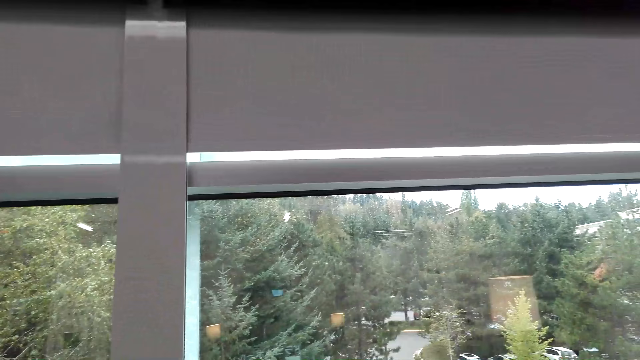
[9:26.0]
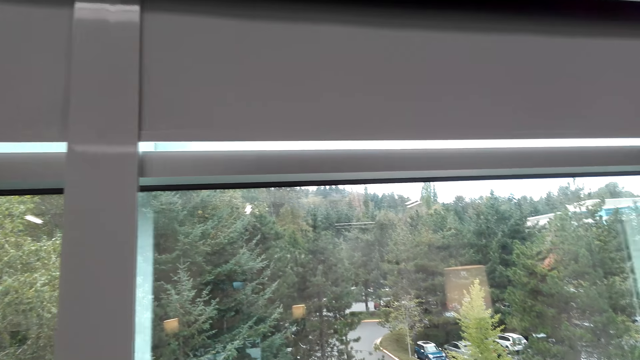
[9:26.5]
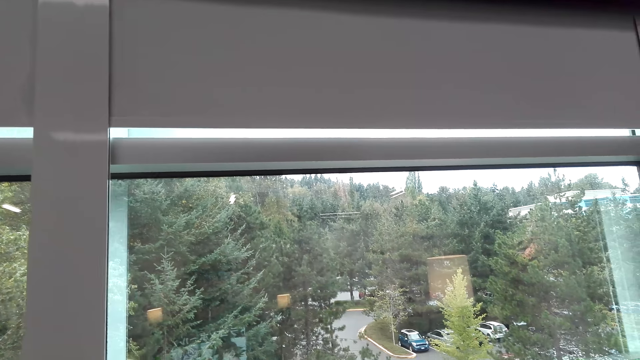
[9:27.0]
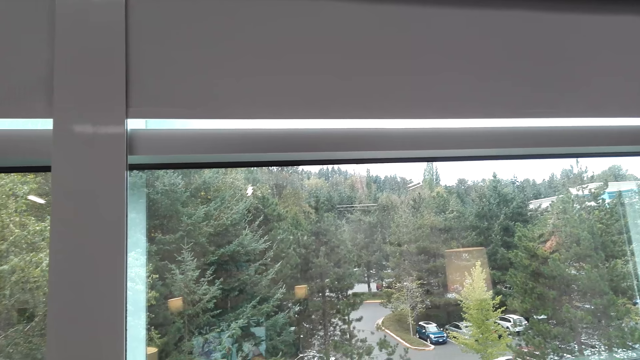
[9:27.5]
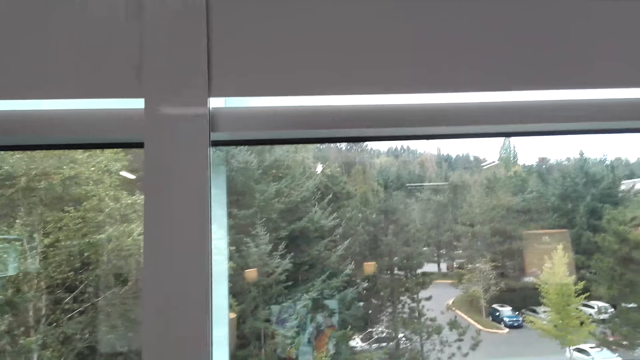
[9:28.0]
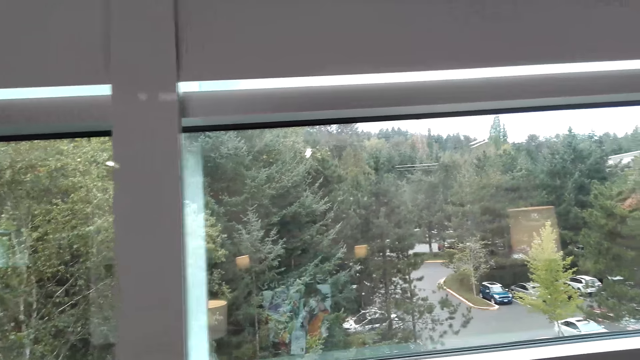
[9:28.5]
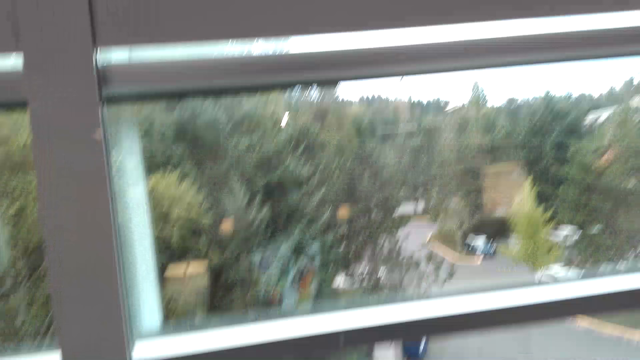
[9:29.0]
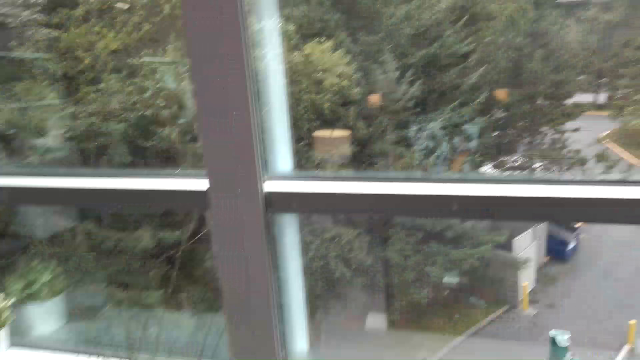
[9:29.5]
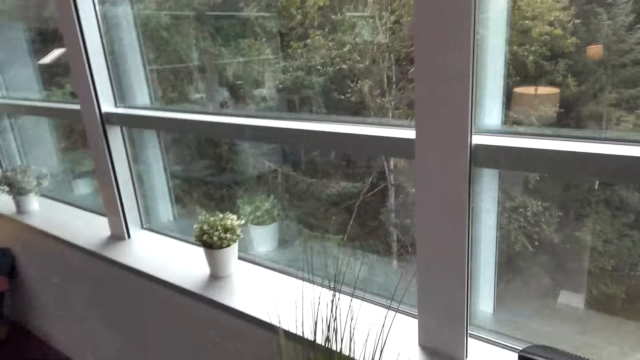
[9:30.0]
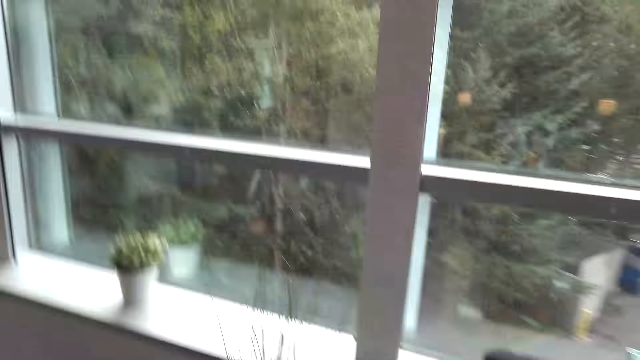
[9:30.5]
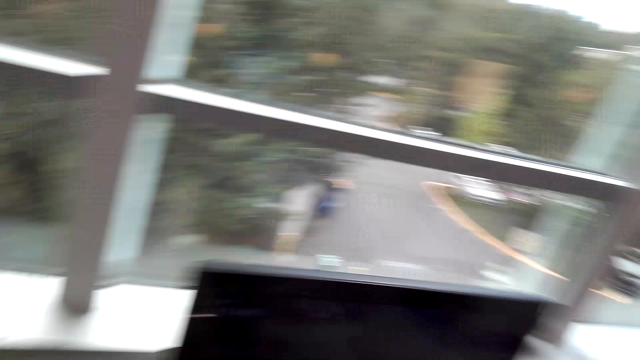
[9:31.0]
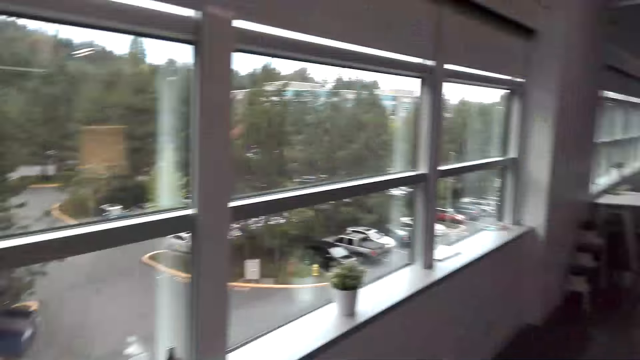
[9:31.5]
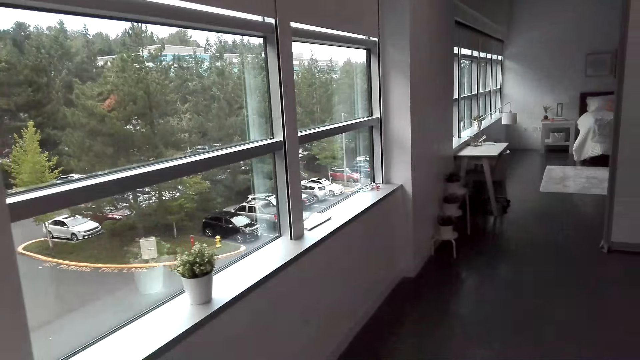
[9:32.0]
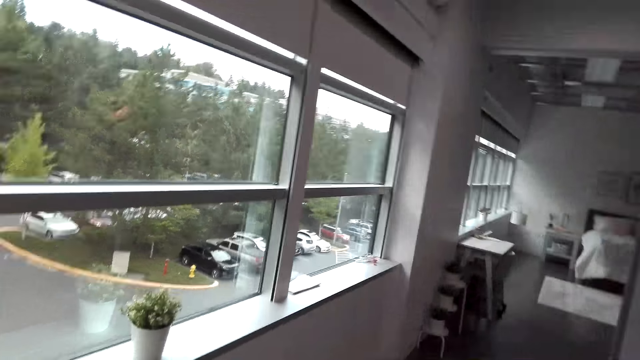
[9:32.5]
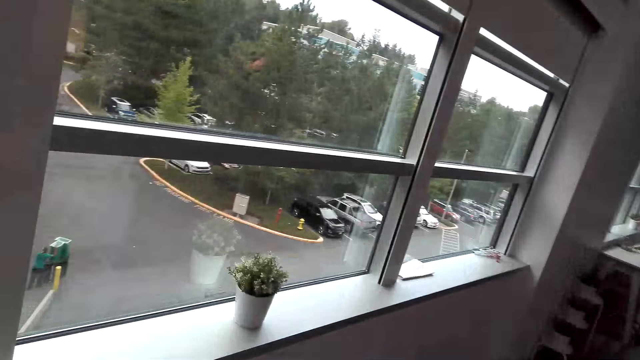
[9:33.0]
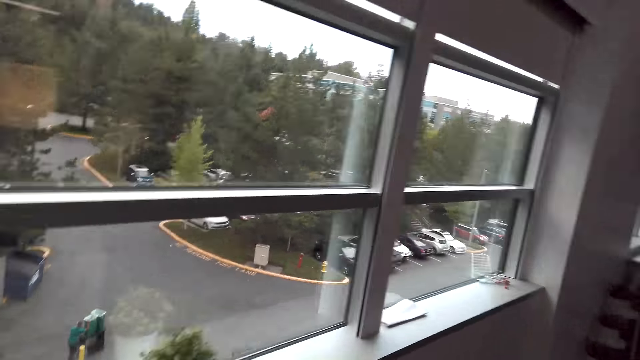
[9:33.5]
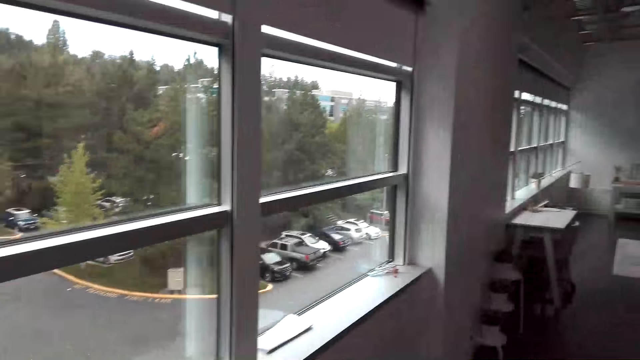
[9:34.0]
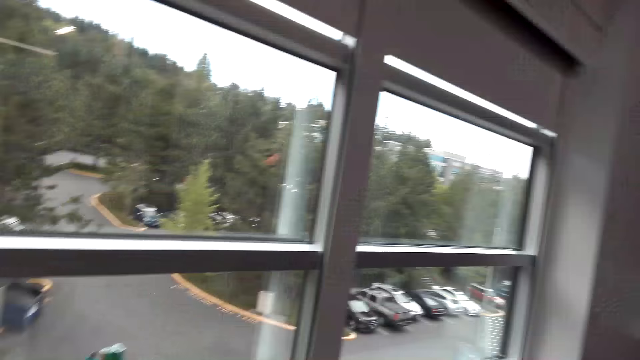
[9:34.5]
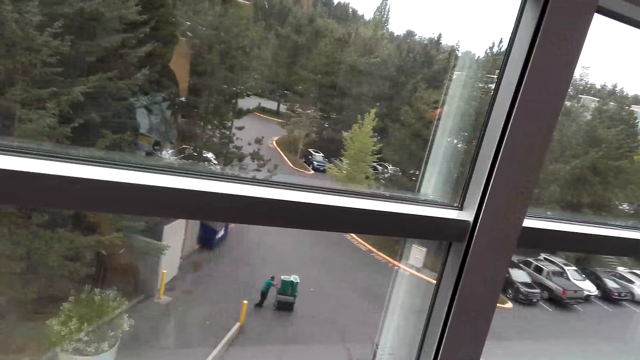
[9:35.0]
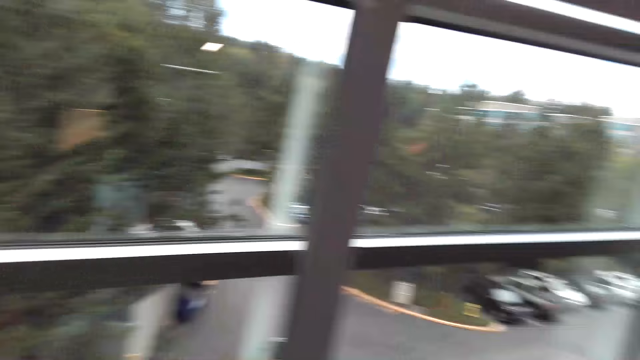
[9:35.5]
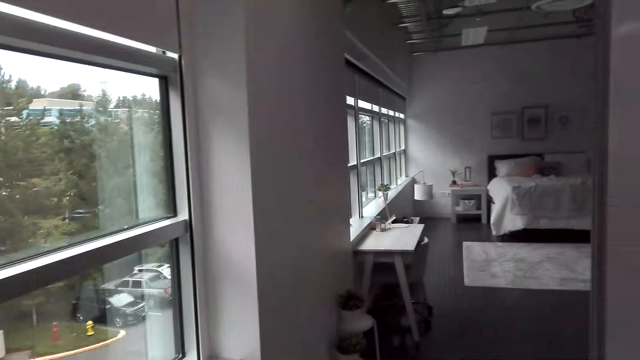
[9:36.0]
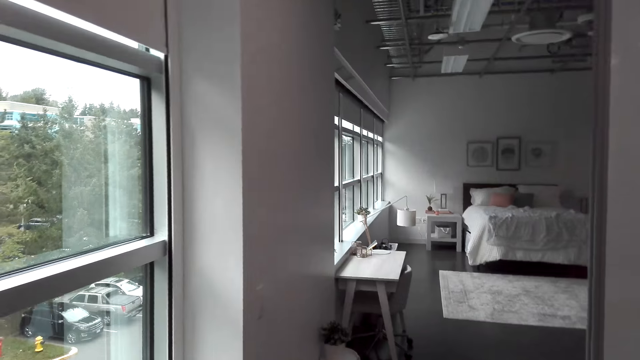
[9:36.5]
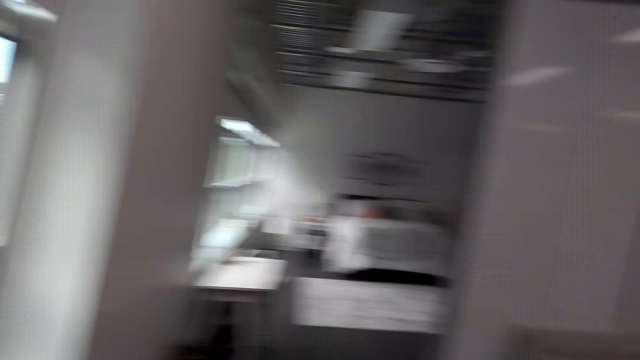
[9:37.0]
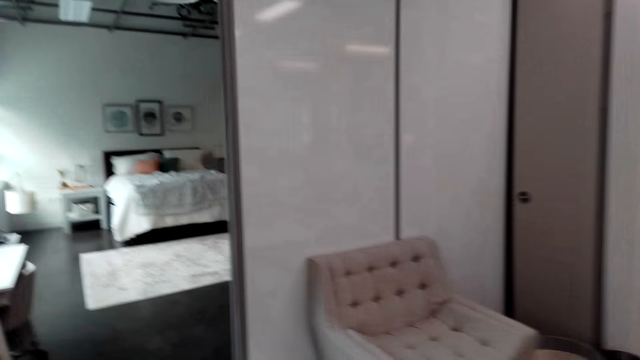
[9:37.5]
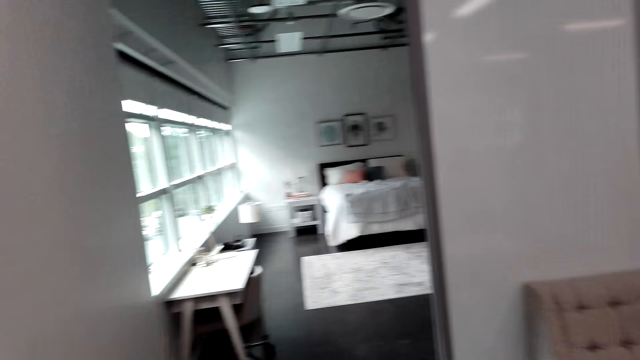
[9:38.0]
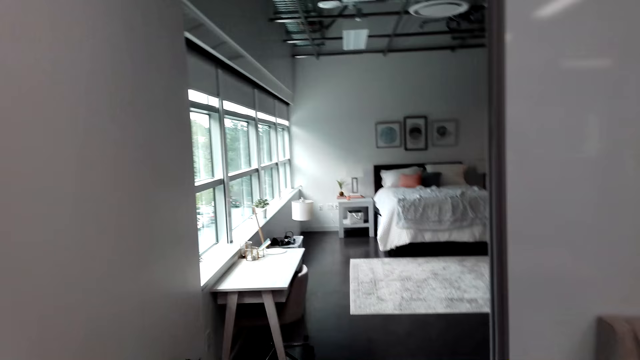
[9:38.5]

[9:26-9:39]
The camera wearer talks to a woman. They walk in the room. The woman talks to the camera wearer.

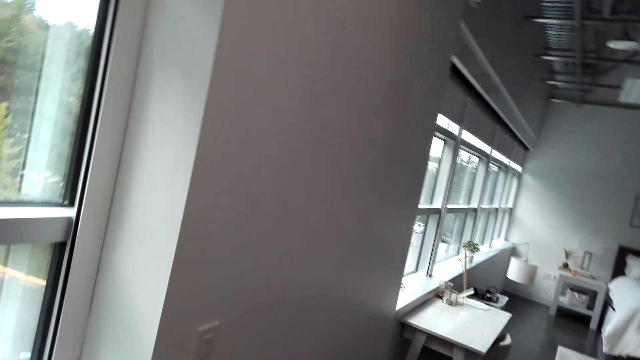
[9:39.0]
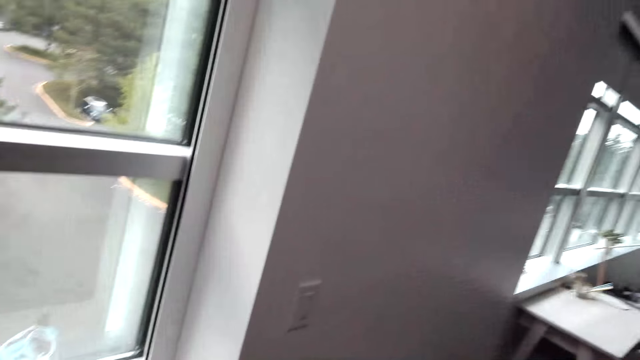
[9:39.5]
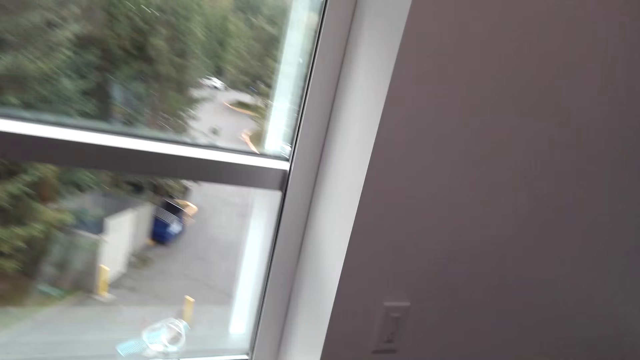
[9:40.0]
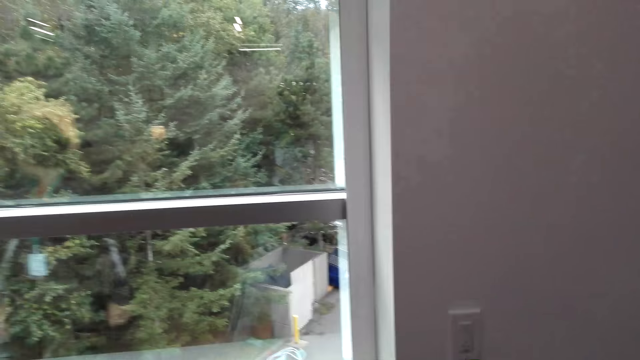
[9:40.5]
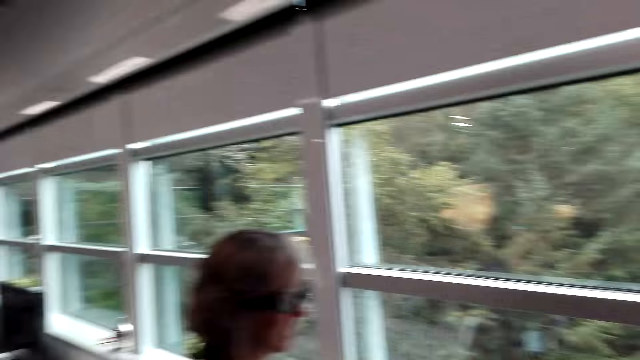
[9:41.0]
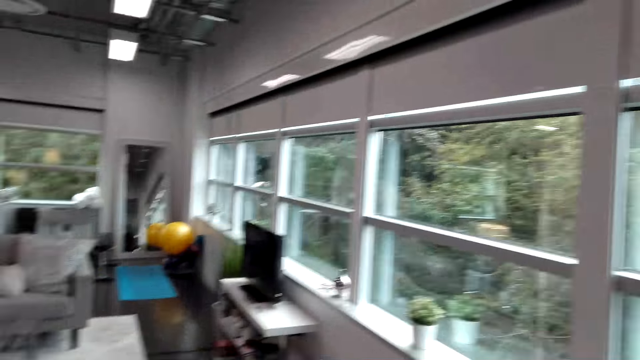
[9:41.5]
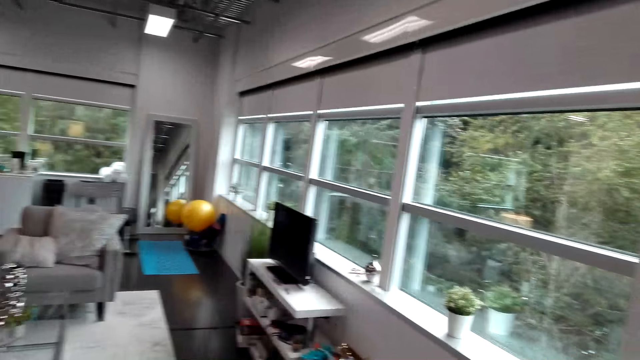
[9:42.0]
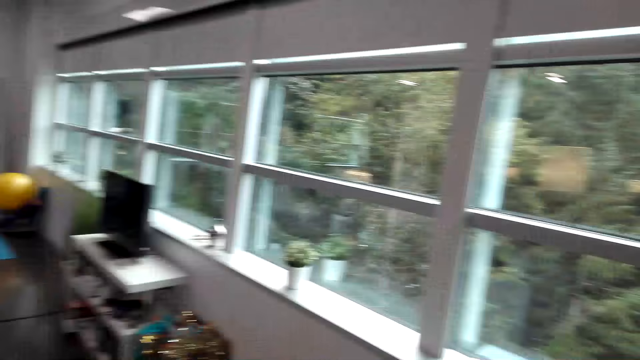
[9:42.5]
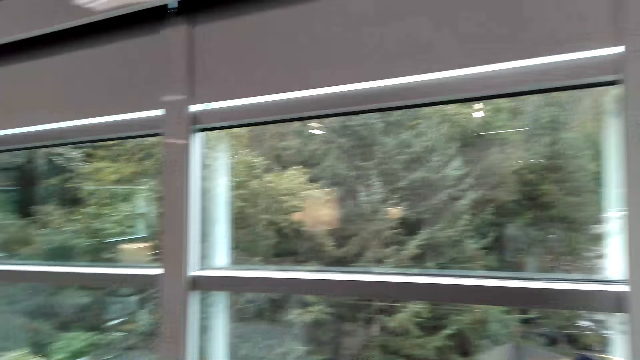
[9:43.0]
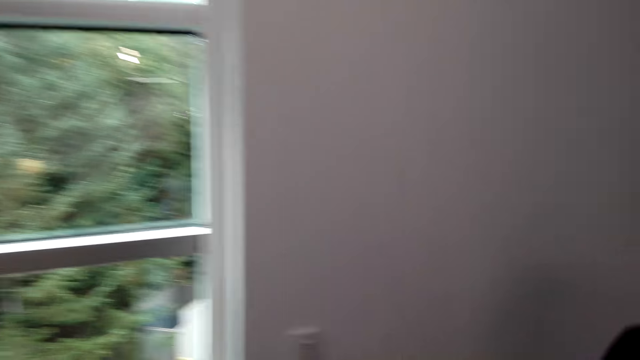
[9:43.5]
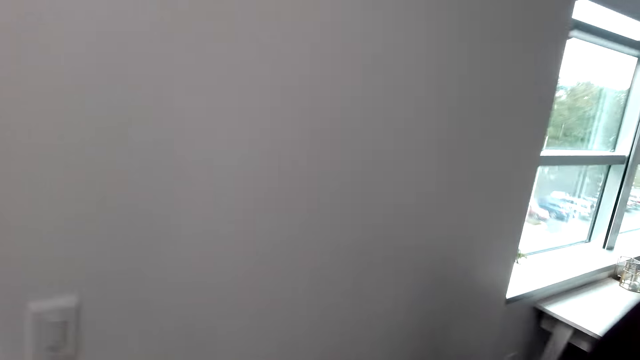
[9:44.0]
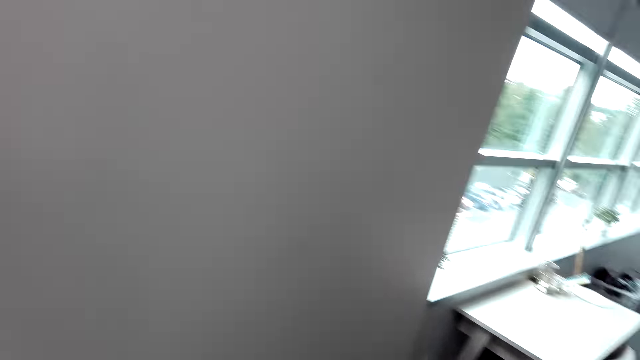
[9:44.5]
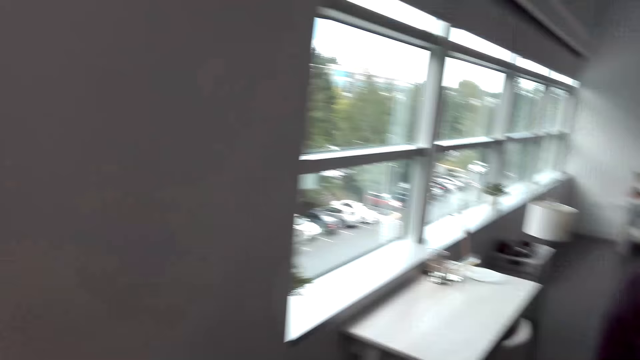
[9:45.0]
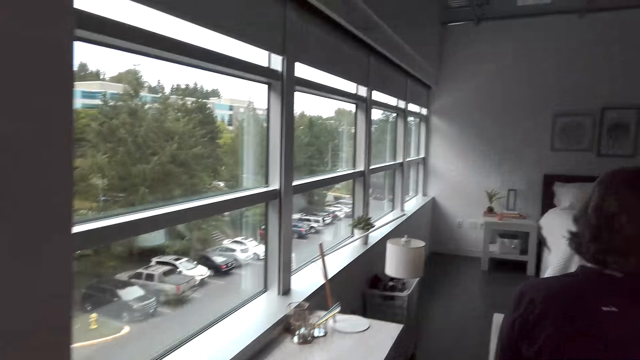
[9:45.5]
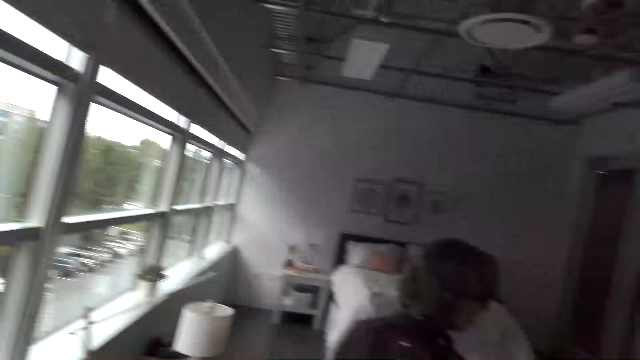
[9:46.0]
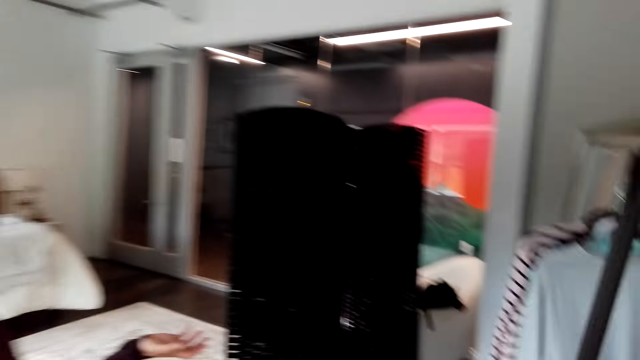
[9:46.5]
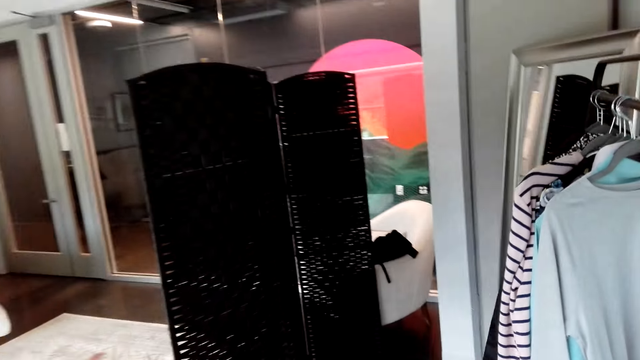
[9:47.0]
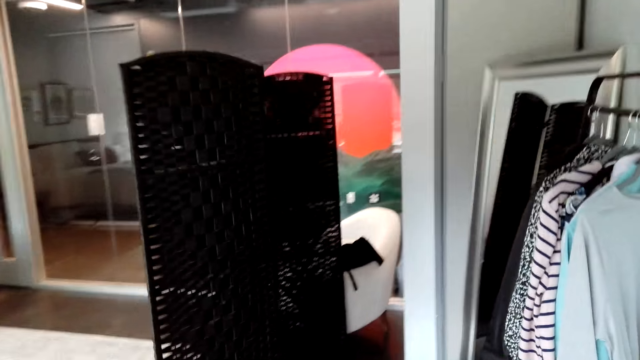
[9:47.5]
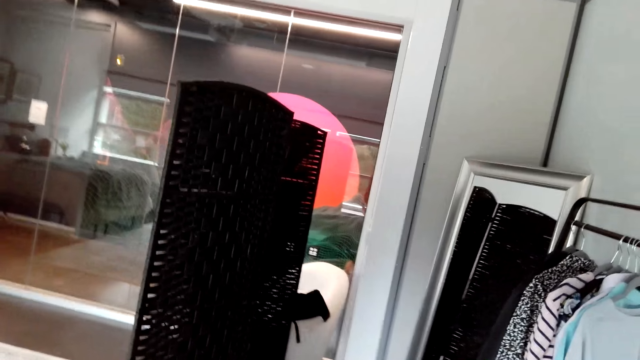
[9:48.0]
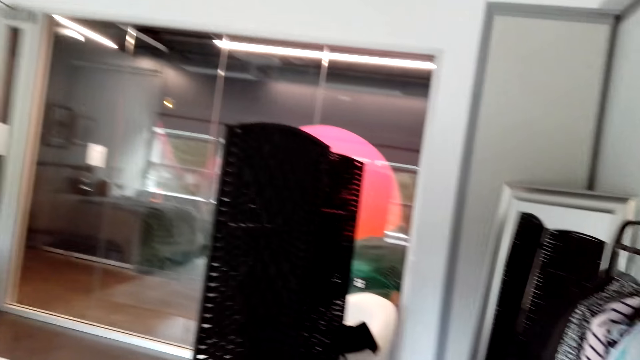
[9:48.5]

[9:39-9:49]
The camera wearer talks to a woman. They walk in the room. The woman talks to the camera wearer.
